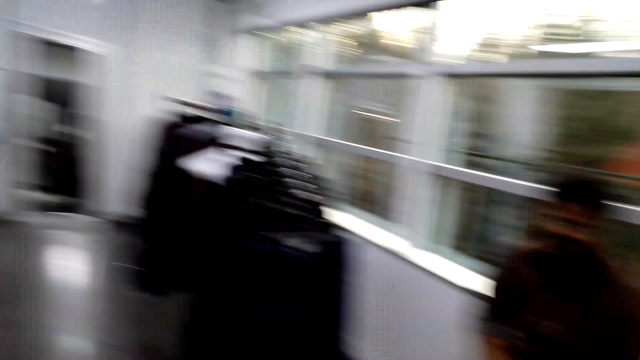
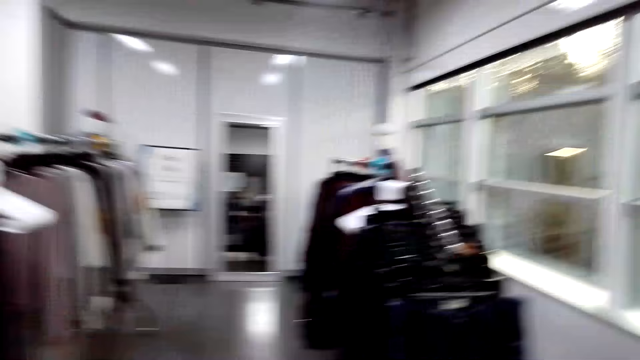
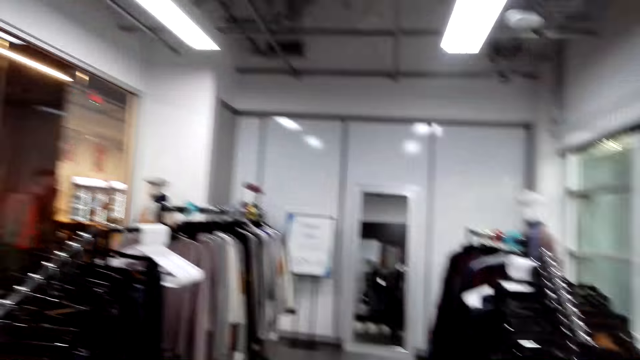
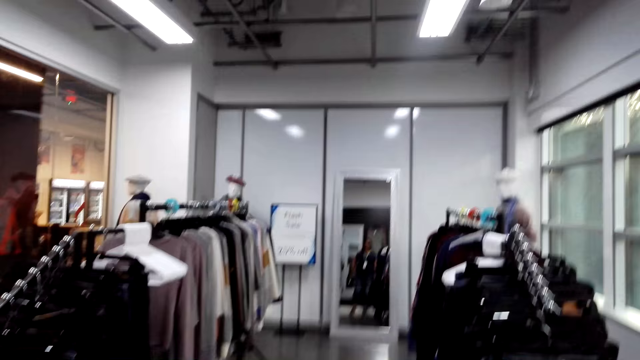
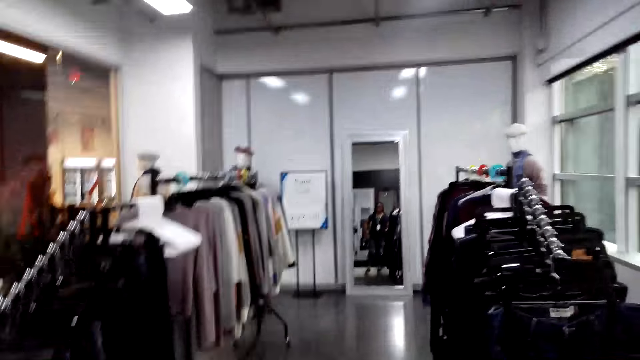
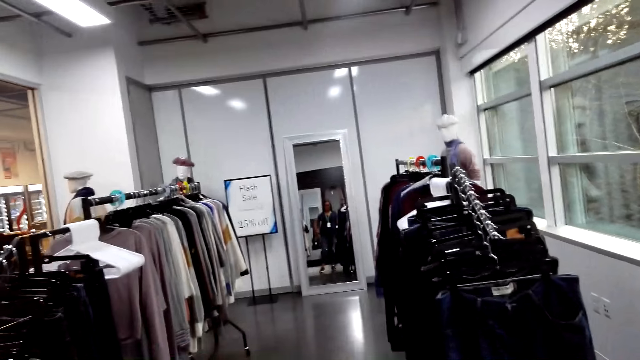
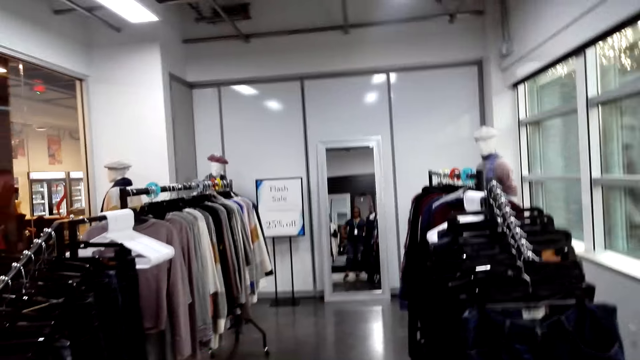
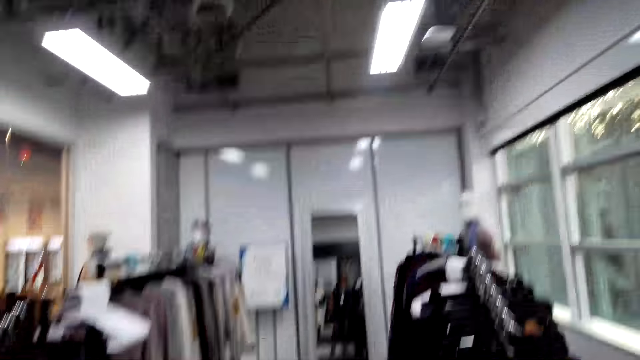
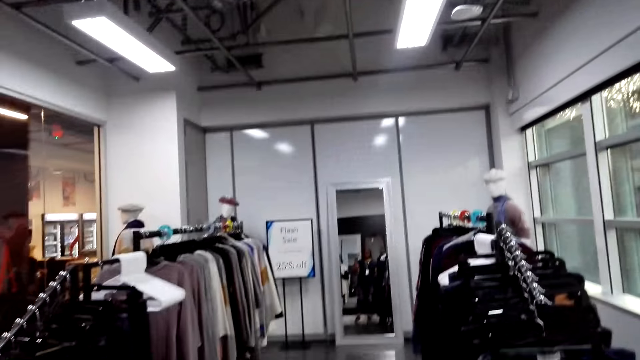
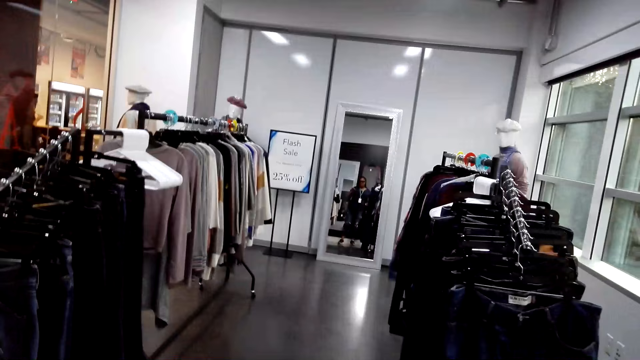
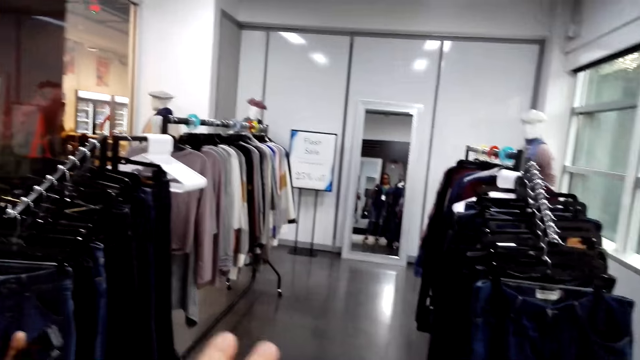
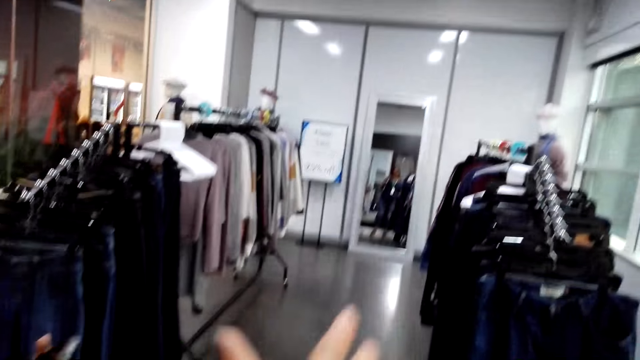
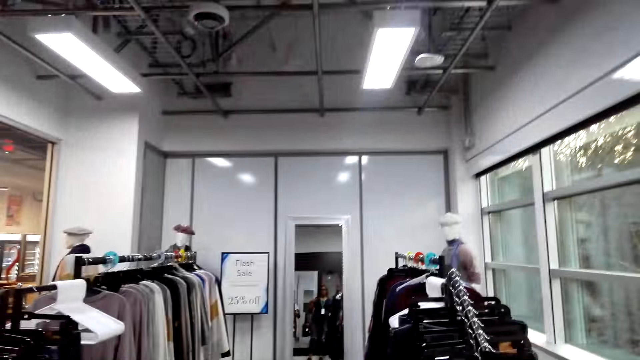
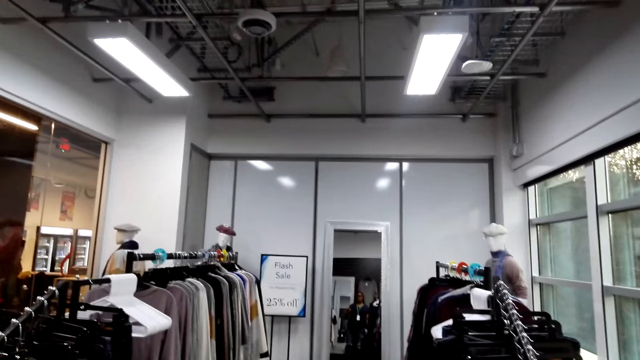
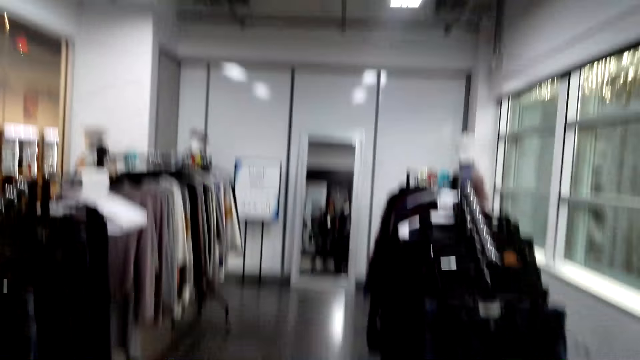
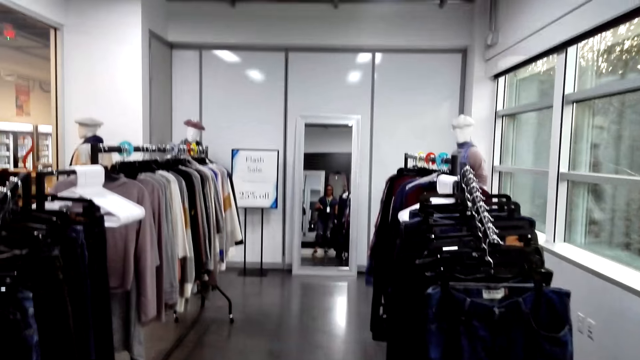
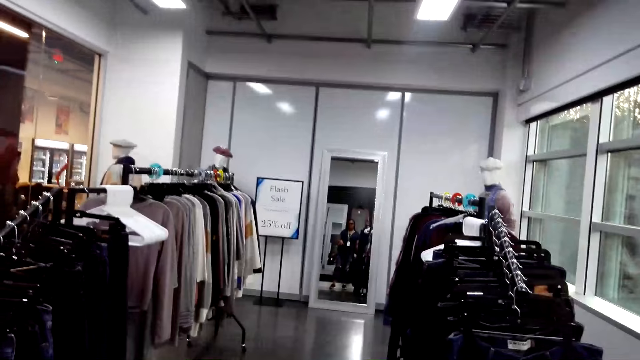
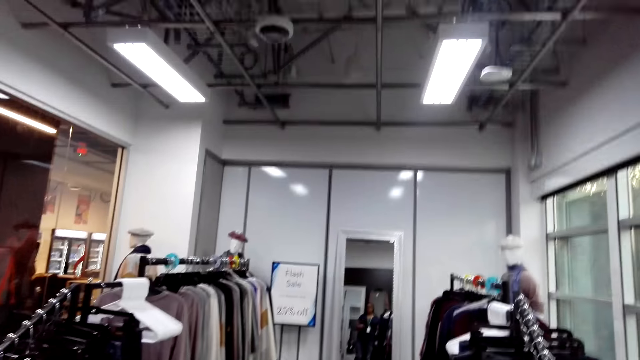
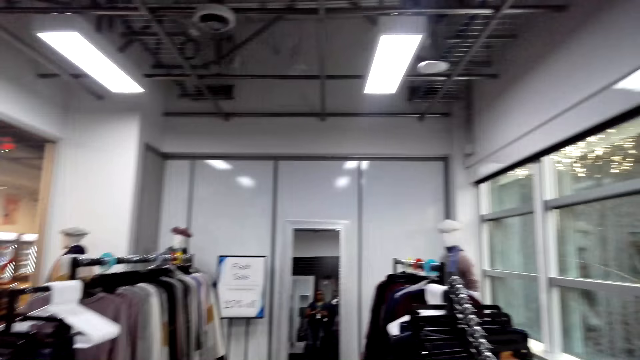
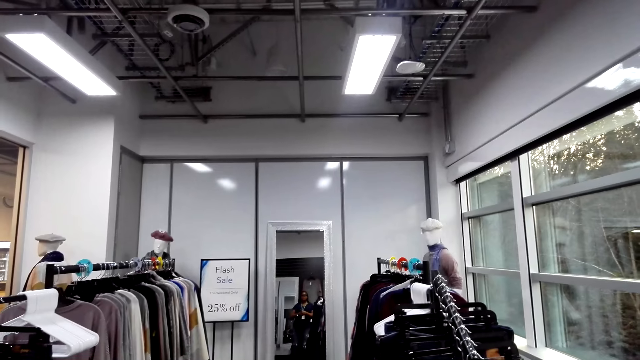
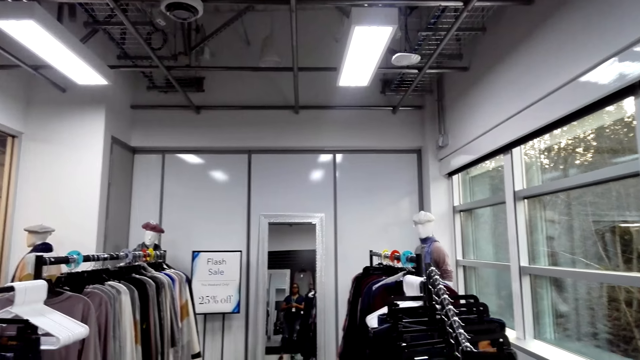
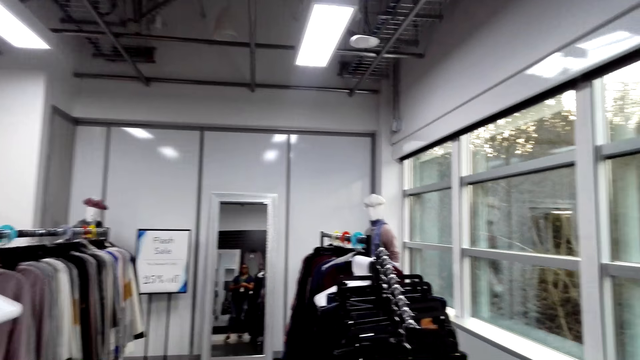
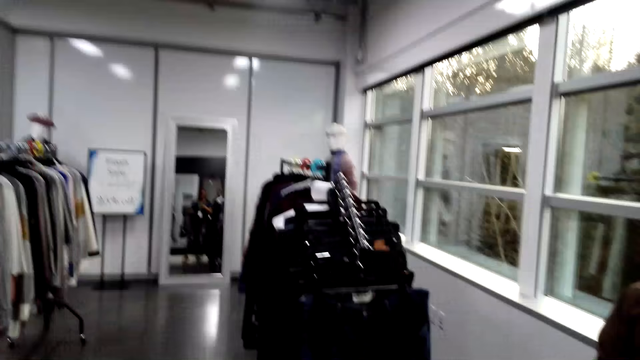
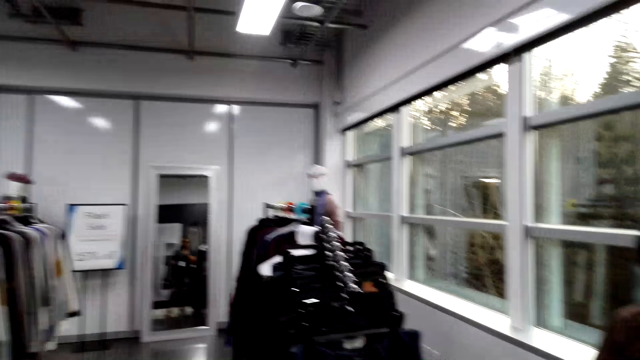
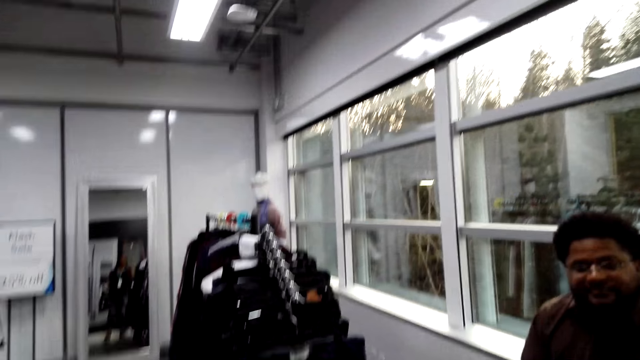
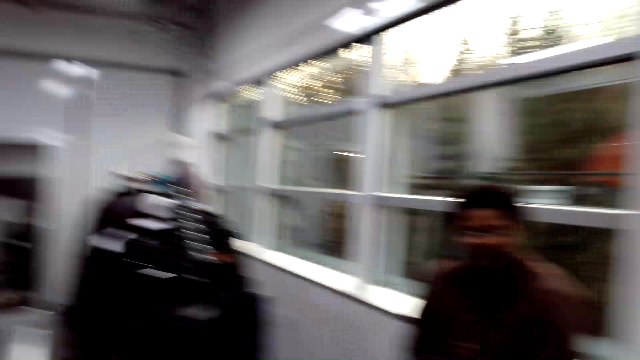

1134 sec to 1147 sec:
The camera wearer talks with a man. They look around.

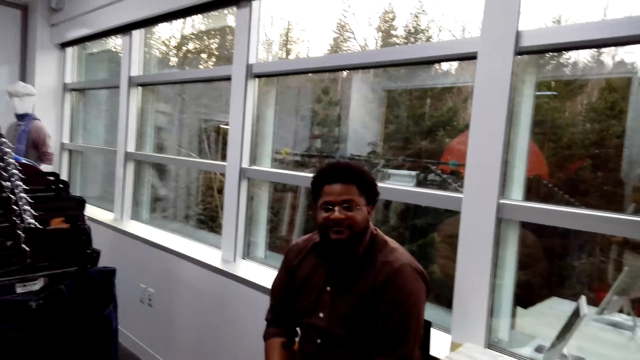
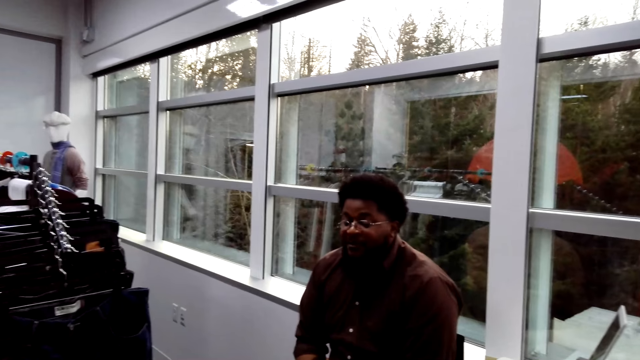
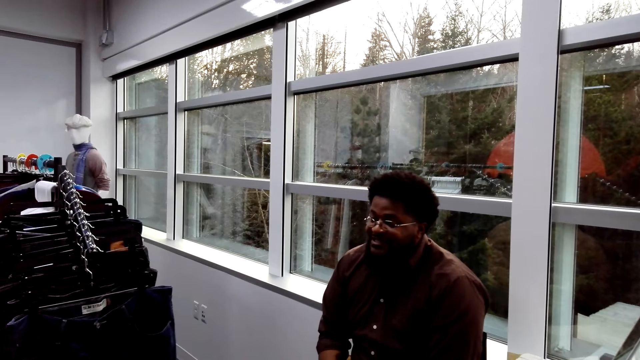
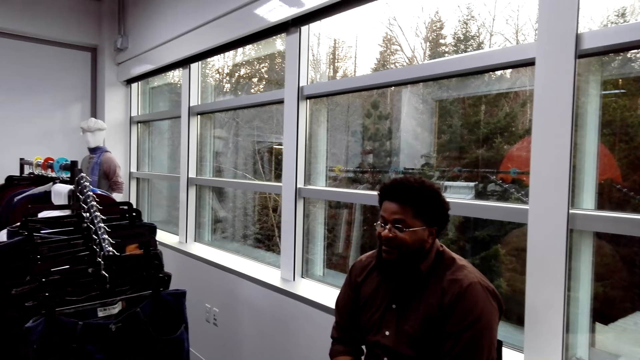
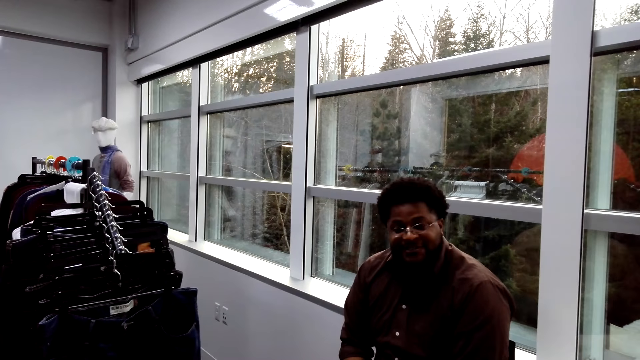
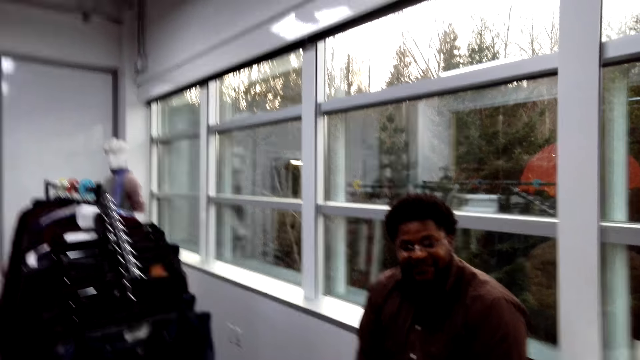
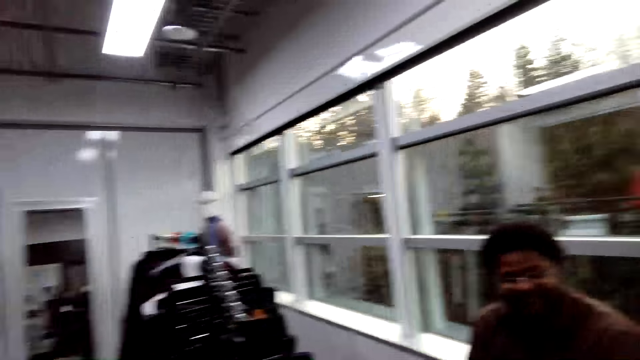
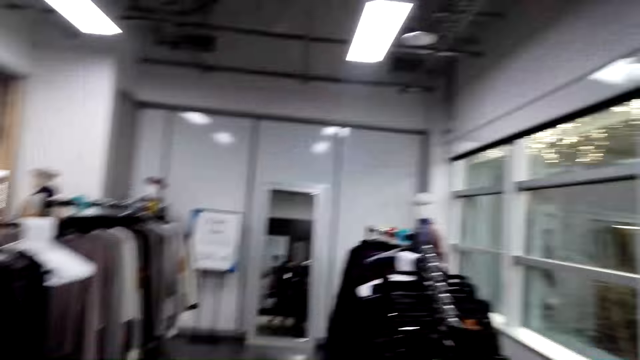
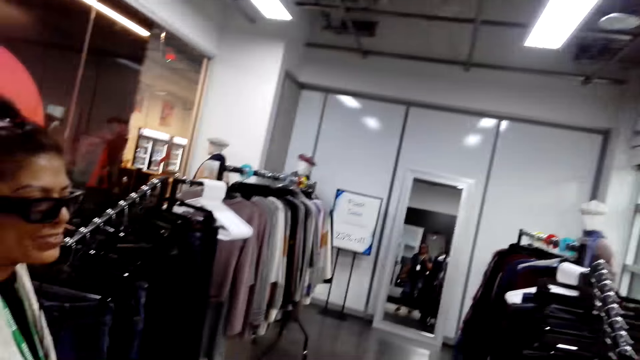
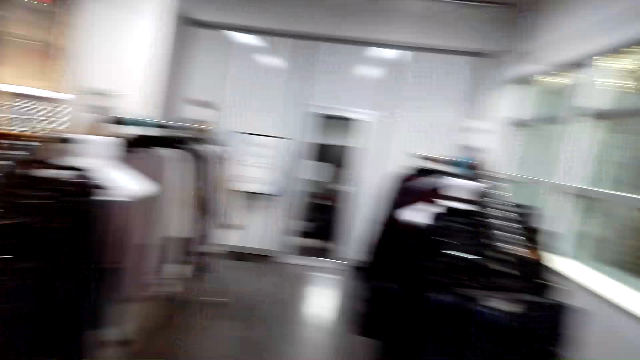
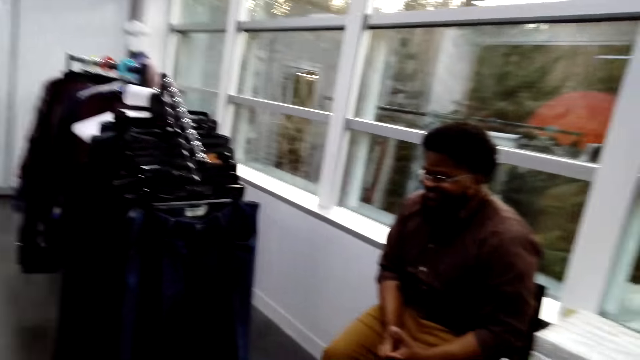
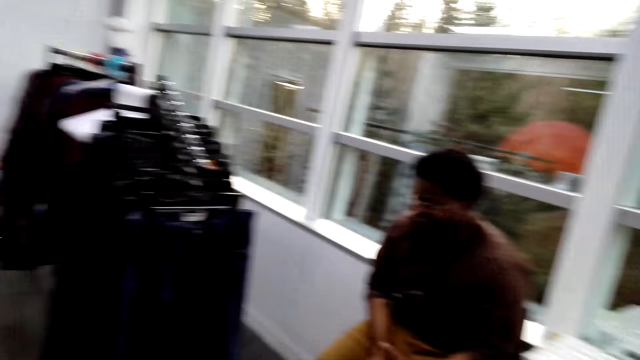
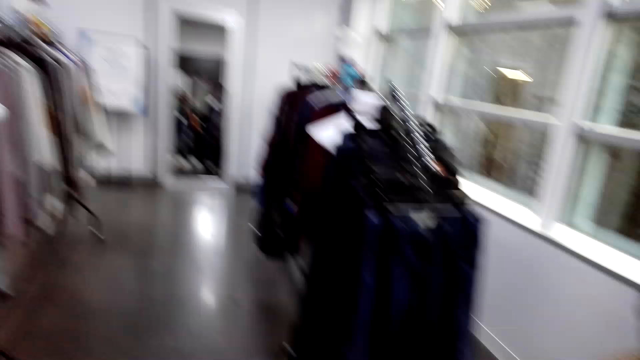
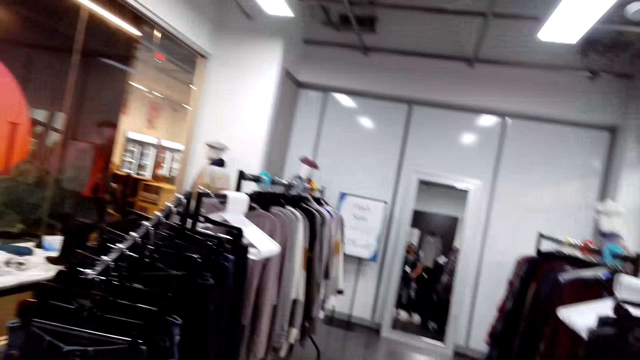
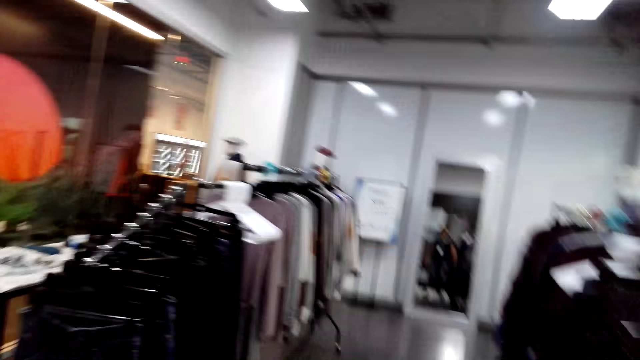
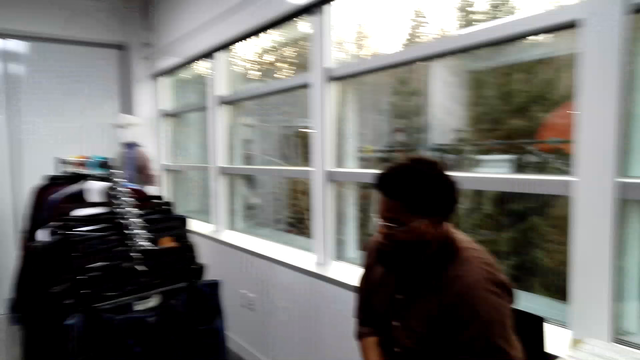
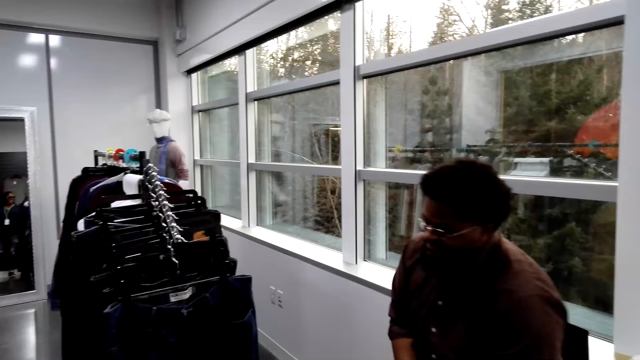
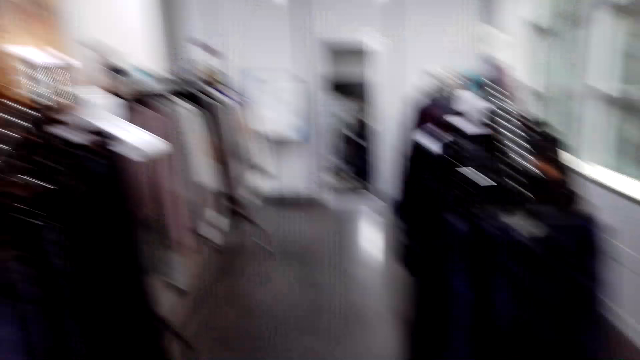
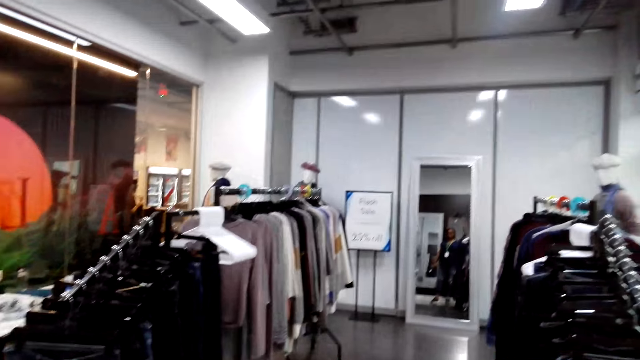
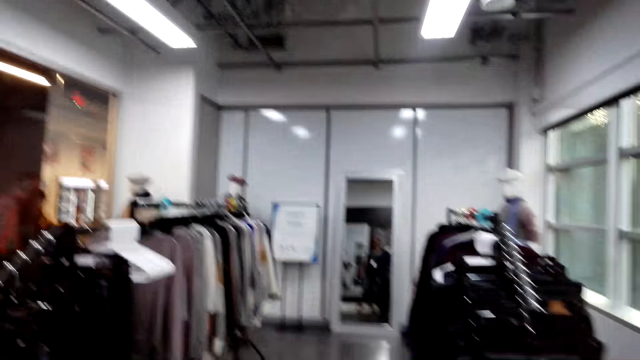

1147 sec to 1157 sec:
The camera wearer talks with a man. They look around.
